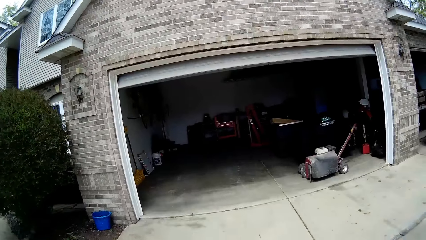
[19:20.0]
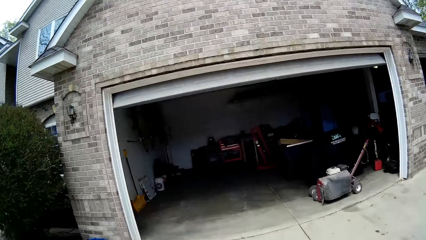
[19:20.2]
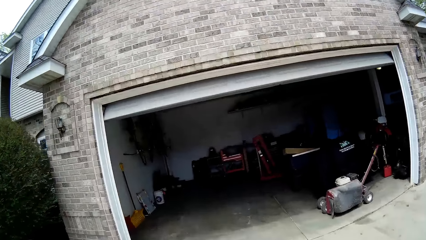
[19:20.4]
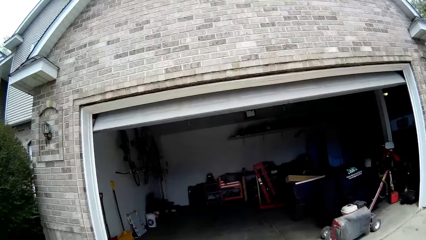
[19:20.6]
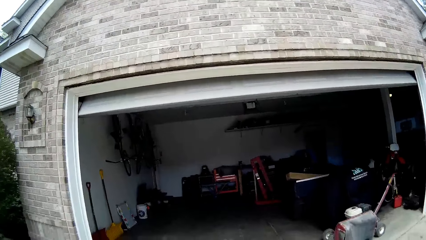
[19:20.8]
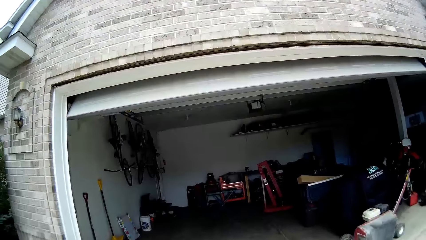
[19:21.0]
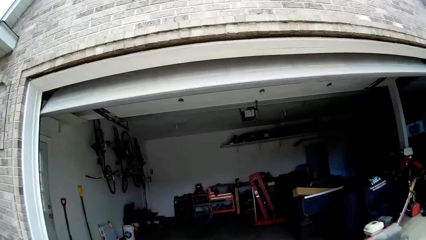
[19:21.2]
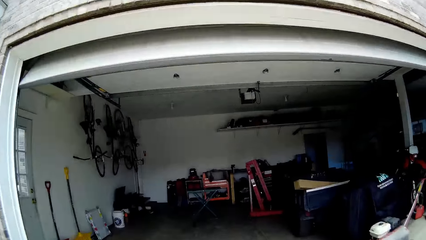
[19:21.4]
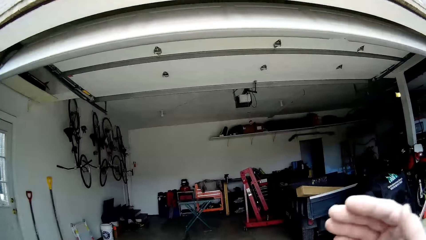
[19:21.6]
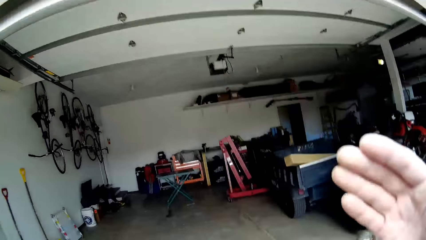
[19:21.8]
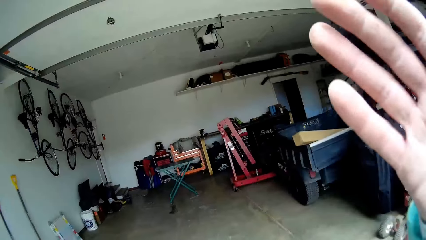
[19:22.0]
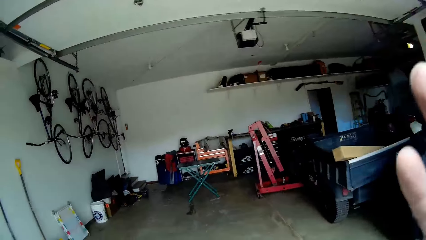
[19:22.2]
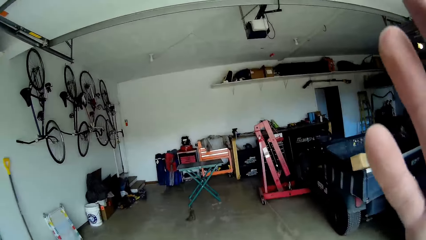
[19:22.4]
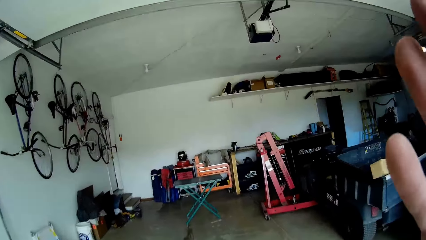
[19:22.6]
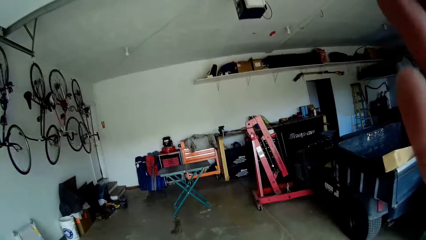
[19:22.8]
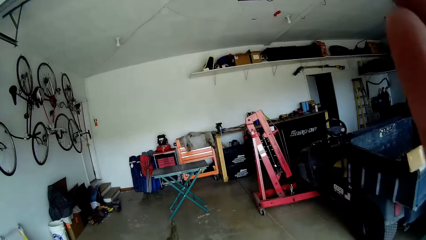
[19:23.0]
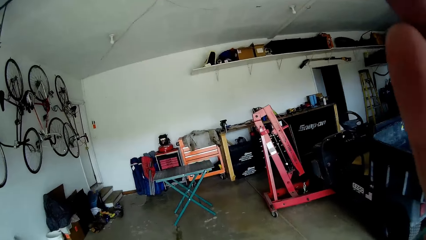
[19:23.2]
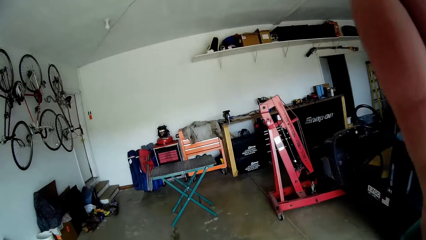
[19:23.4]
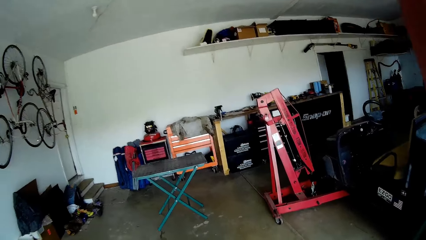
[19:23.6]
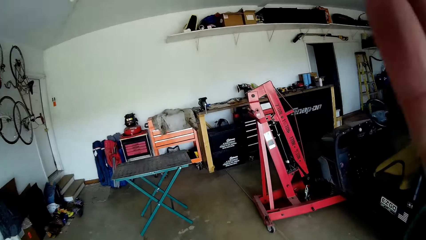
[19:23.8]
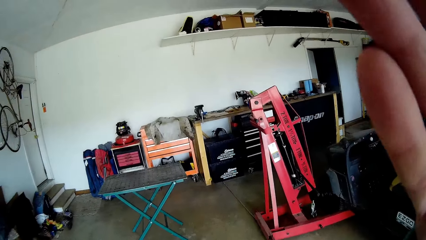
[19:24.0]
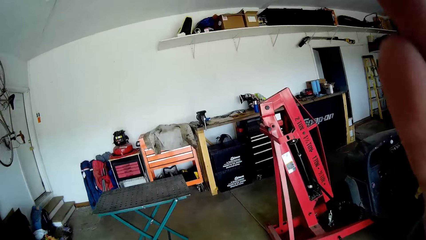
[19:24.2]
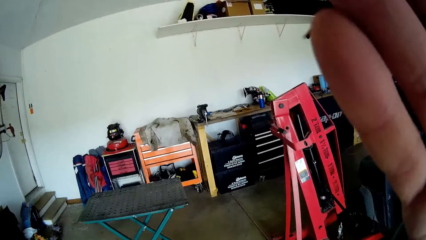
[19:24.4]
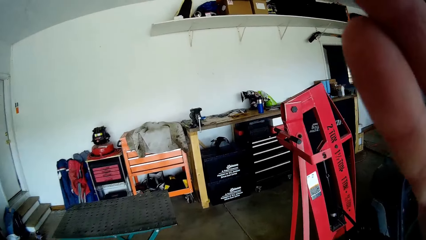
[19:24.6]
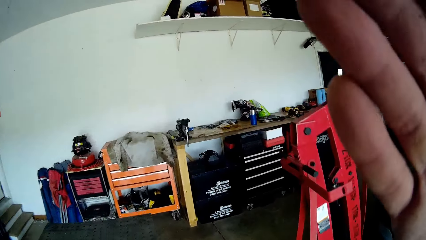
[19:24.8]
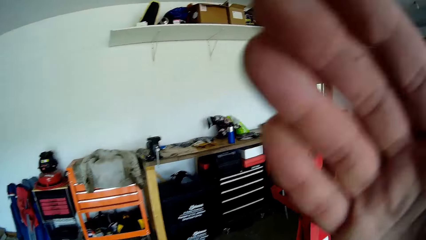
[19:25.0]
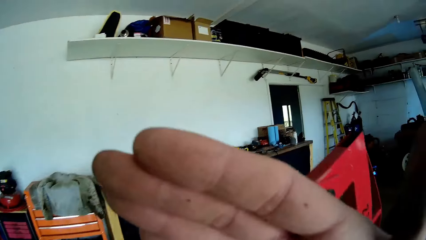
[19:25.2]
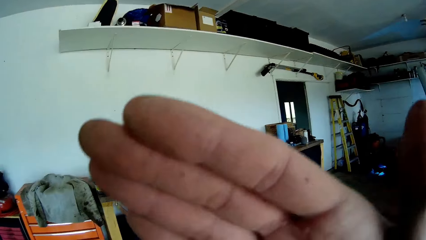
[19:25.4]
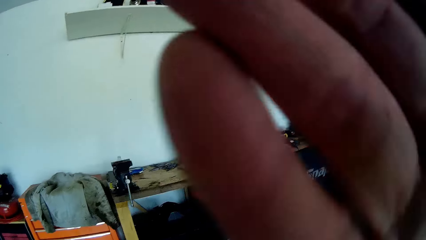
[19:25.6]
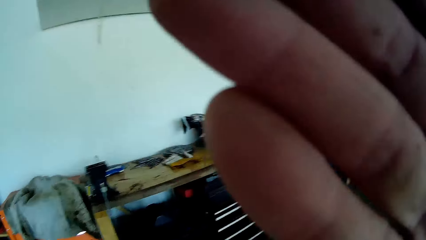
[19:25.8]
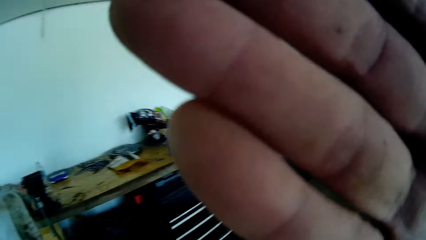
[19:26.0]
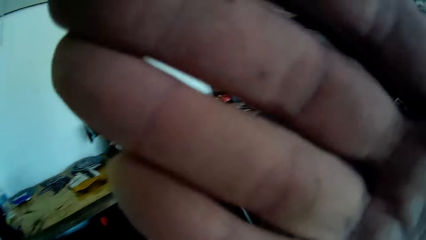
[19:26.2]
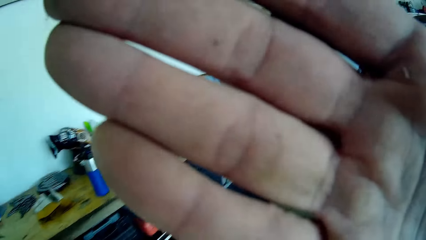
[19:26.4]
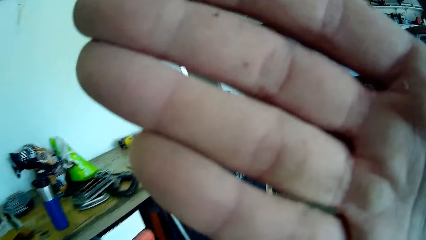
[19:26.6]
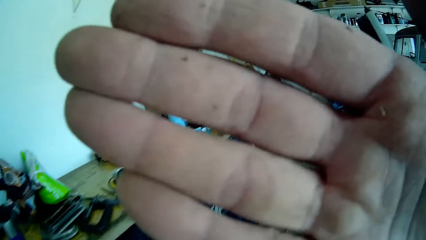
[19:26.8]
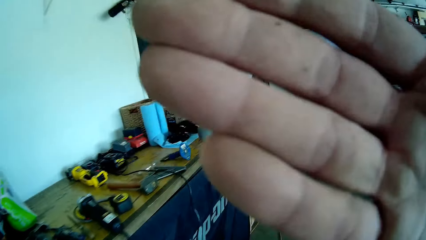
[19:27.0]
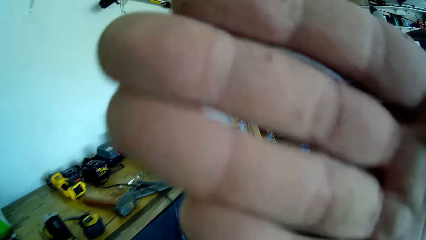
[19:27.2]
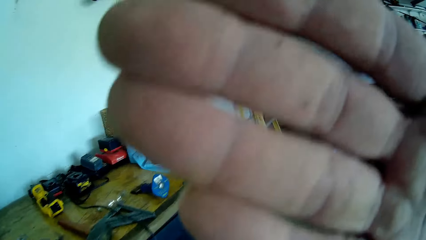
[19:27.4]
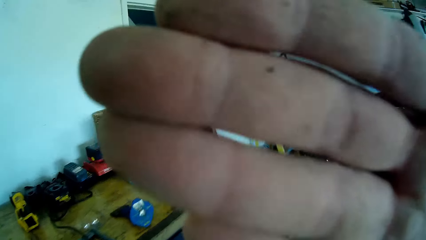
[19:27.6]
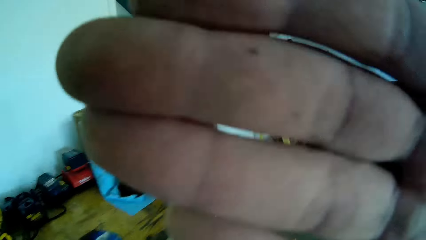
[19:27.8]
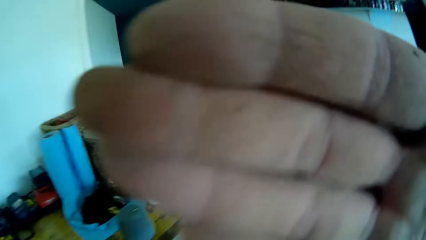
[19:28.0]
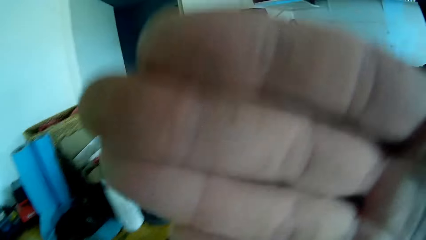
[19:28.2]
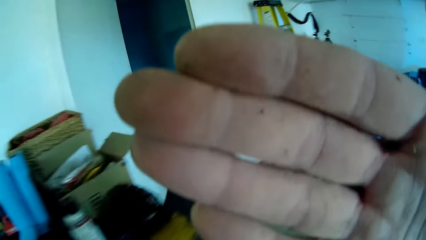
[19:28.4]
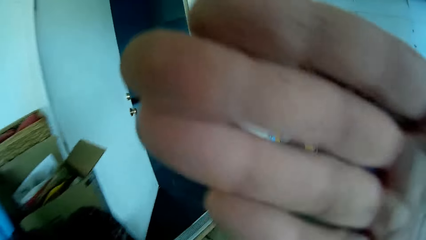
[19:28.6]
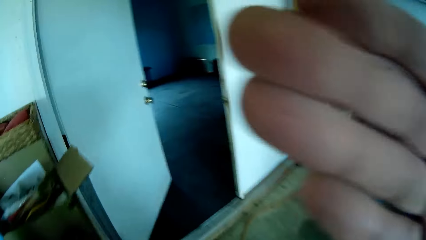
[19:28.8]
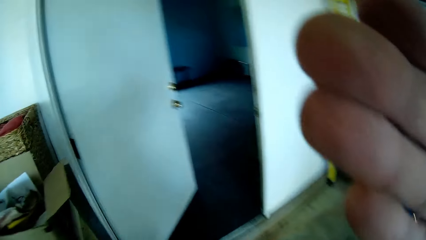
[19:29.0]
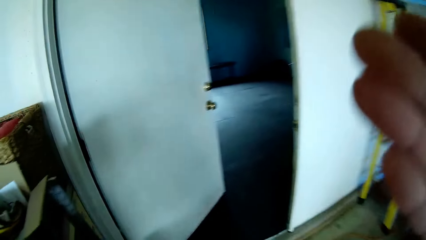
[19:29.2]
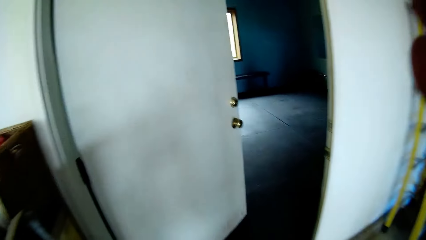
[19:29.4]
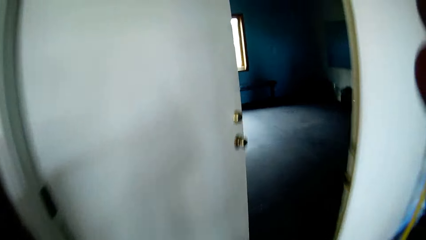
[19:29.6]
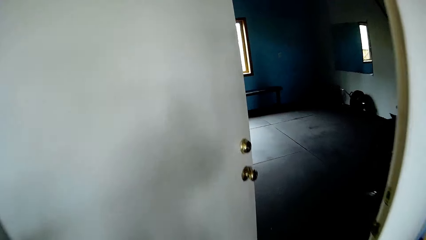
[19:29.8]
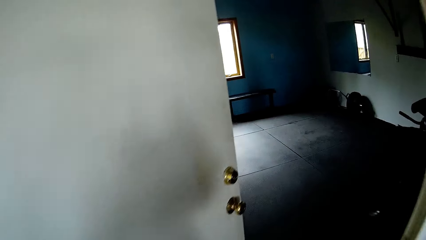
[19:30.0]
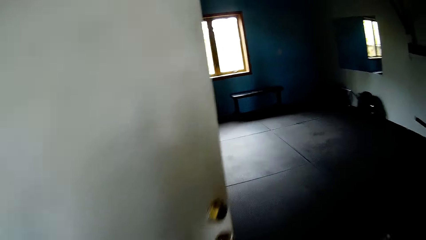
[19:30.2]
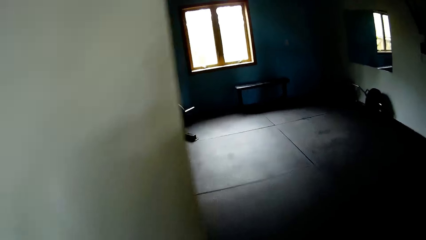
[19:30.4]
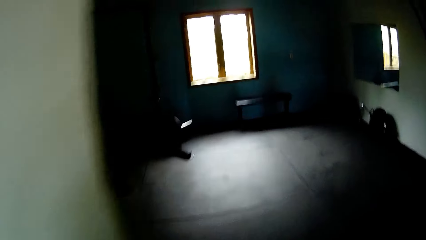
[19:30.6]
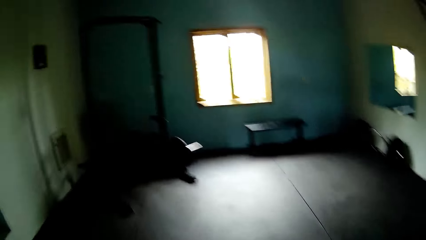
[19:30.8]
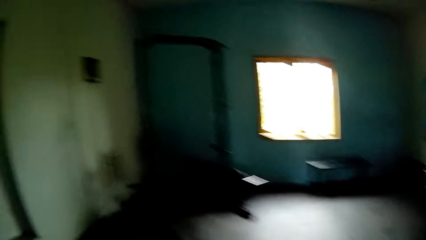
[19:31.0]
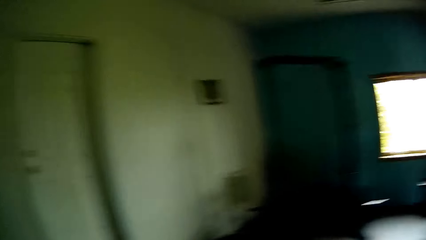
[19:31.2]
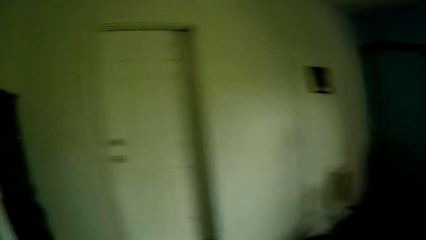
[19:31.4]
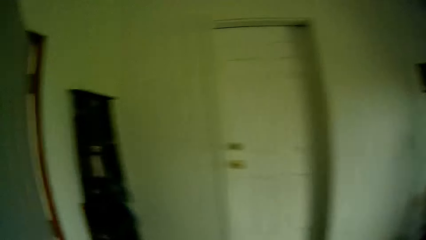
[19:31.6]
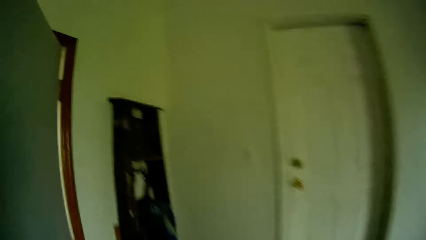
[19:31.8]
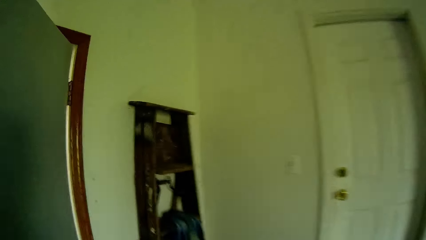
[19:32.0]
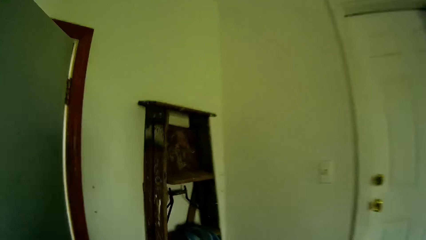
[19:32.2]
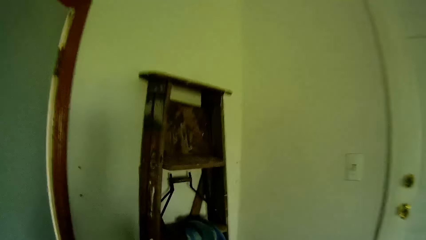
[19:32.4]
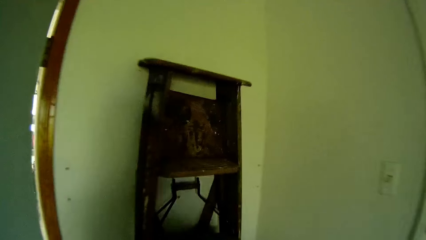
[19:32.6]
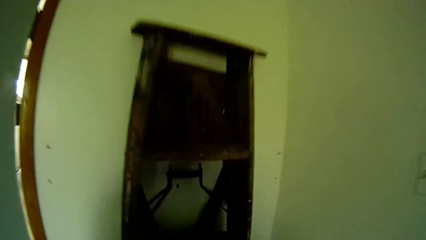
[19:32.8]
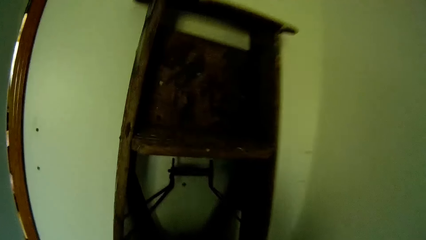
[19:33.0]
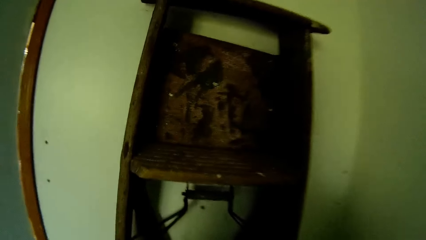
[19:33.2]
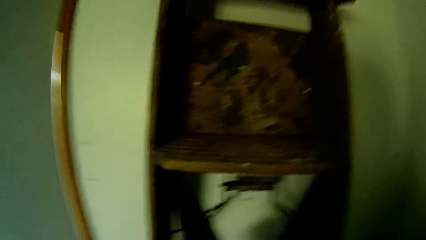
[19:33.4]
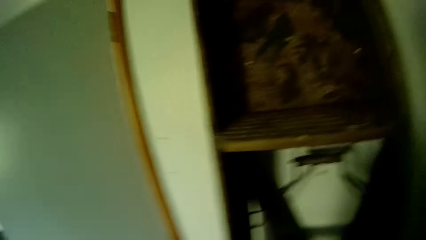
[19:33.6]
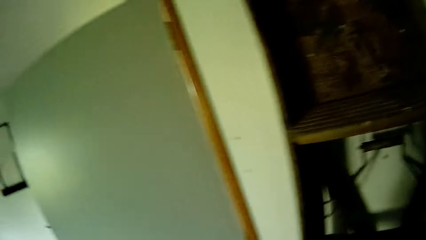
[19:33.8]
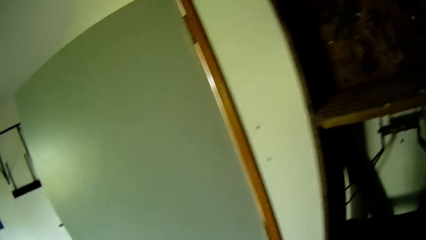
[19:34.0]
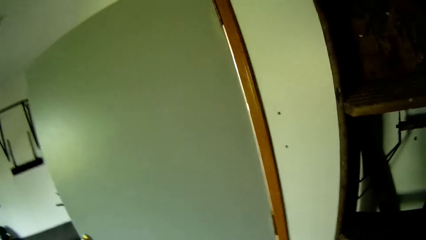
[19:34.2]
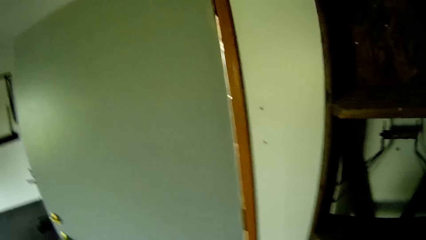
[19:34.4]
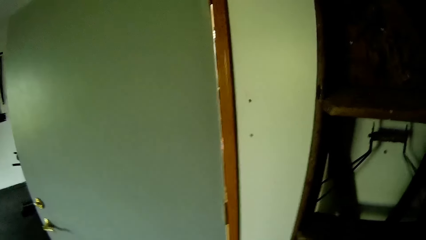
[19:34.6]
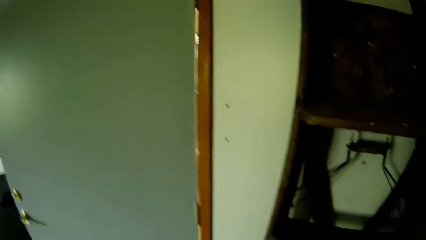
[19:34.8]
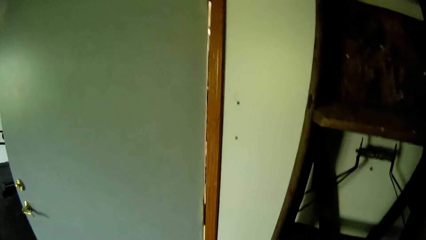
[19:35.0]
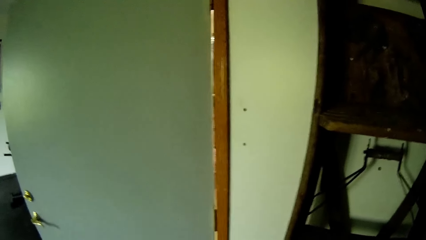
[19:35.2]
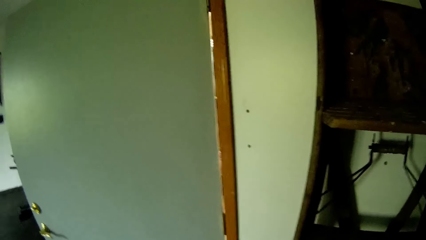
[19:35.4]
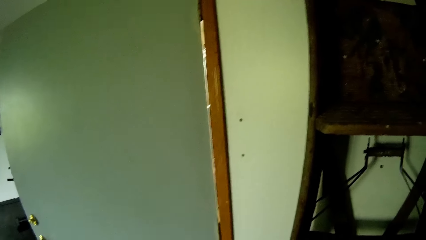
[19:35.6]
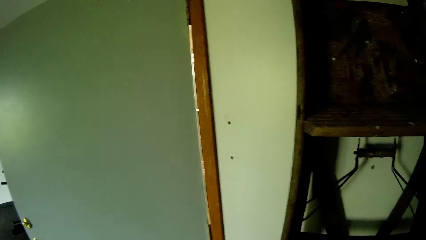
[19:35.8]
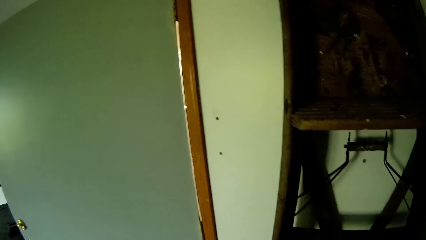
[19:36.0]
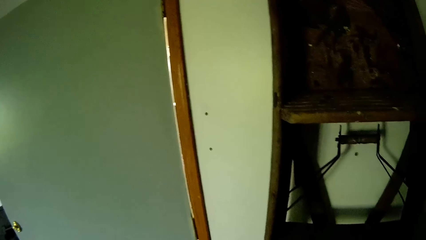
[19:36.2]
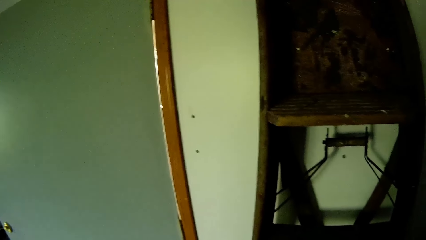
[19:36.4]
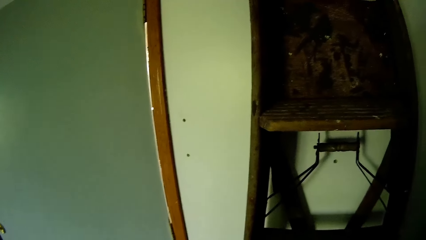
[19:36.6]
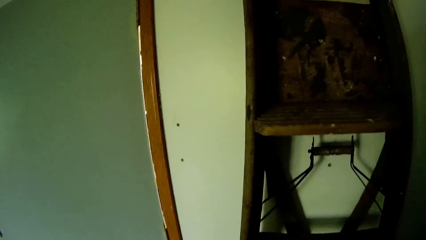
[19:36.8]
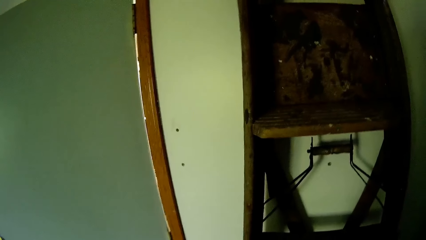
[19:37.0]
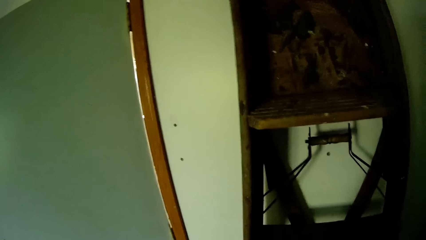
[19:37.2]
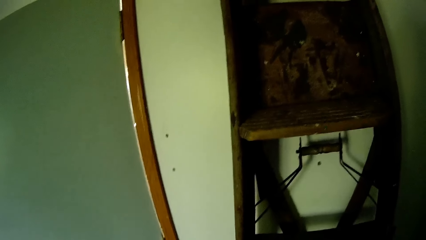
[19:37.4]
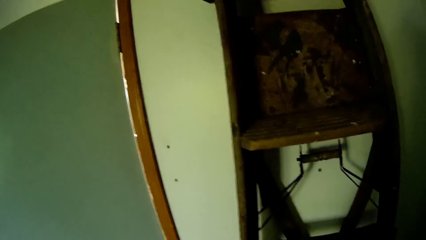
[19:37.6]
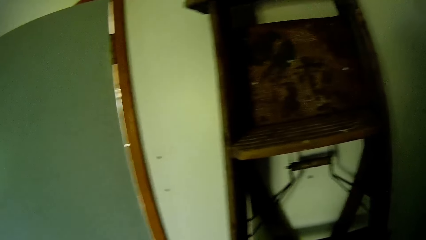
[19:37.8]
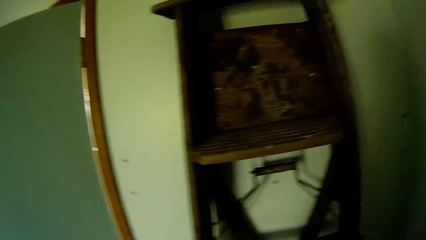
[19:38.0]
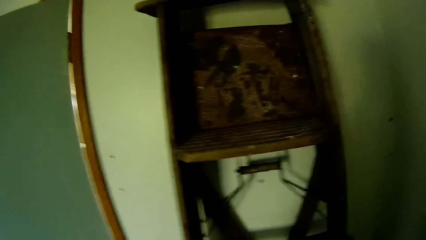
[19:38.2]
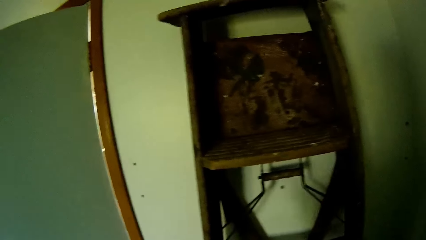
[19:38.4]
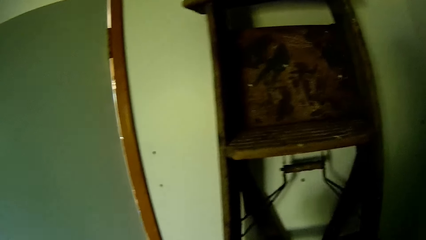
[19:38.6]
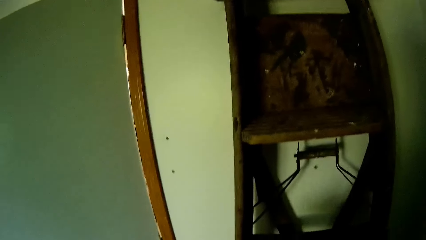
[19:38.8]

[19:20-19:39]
The camera wearer walks into a workshop or garage. They cover their face with their right hand. They adjust a pair of glasses on their face with their right hand. They walk into a room. They move their body. They pick up a flowerpot from a shelf with their right hand.
